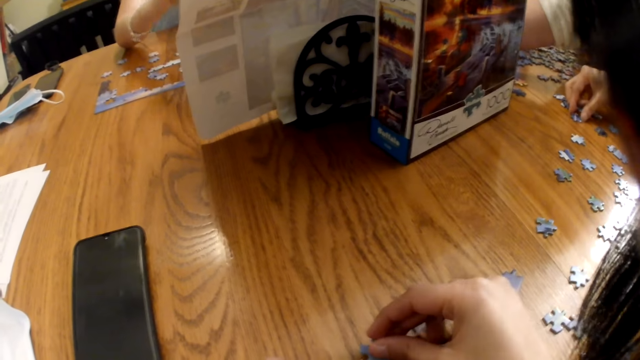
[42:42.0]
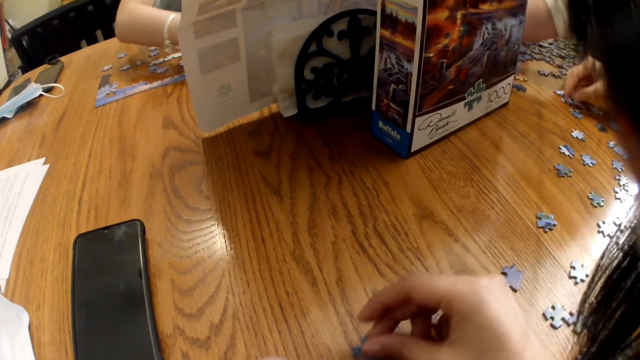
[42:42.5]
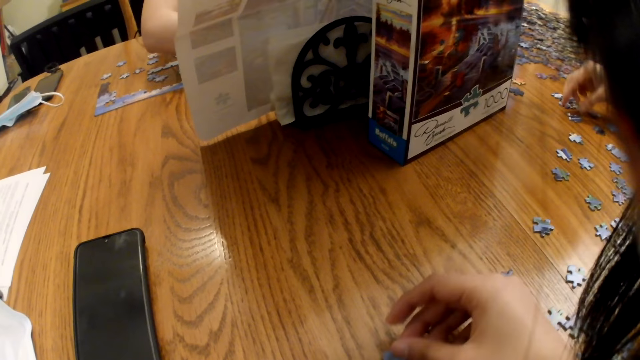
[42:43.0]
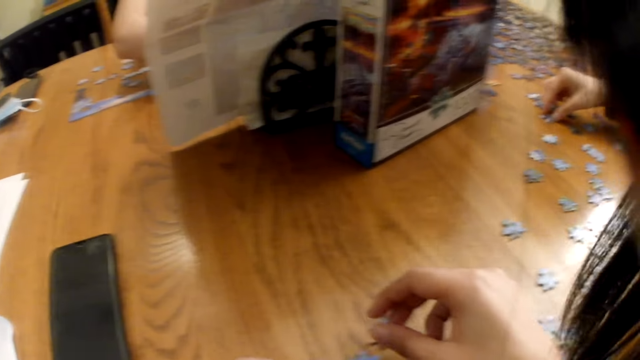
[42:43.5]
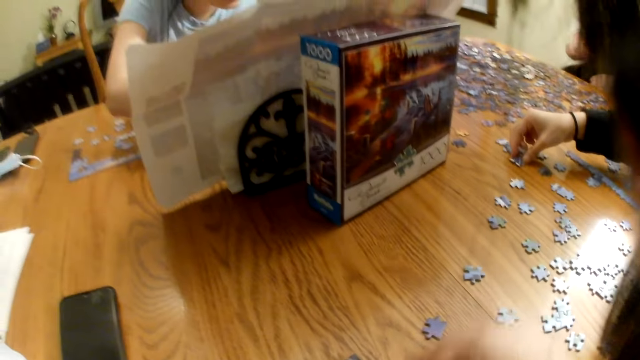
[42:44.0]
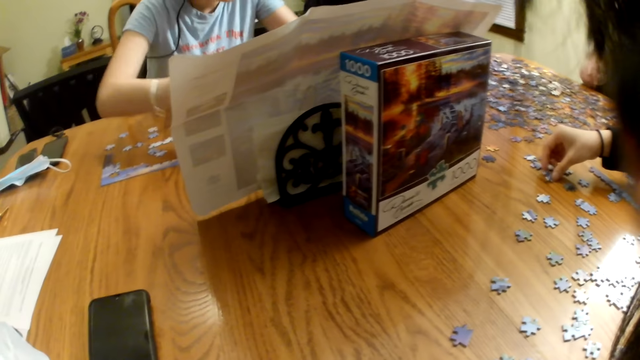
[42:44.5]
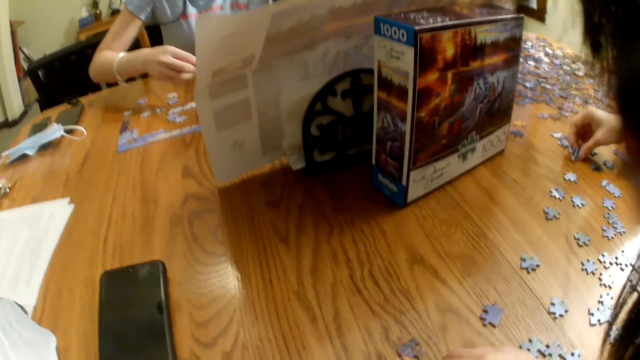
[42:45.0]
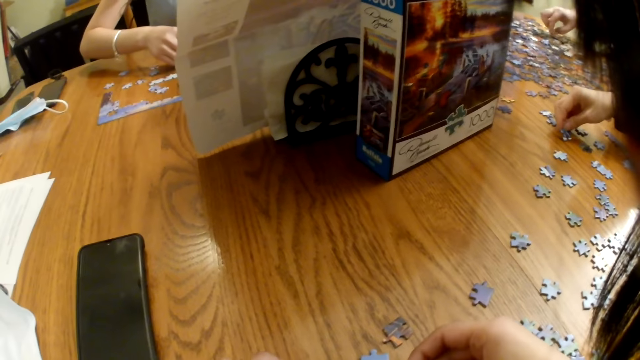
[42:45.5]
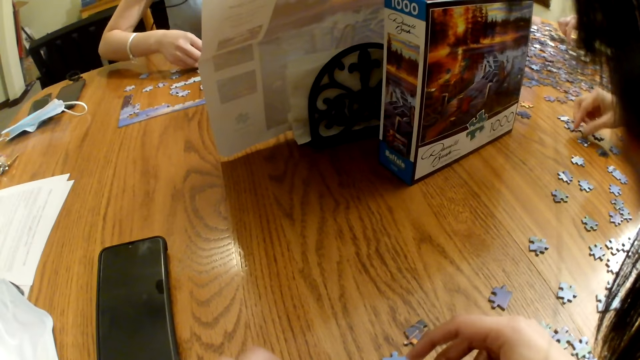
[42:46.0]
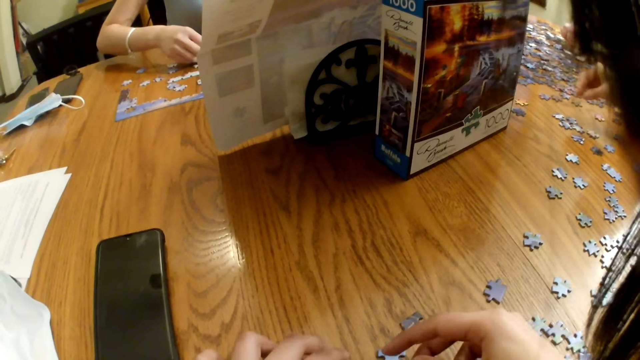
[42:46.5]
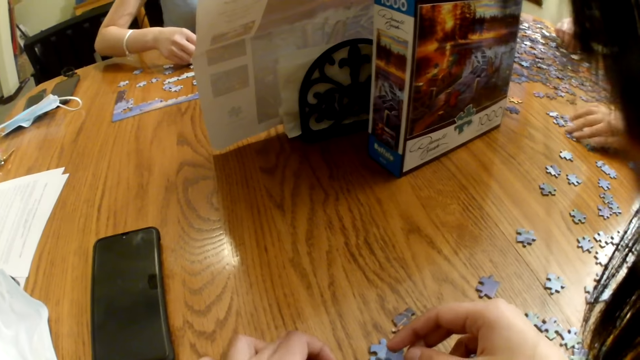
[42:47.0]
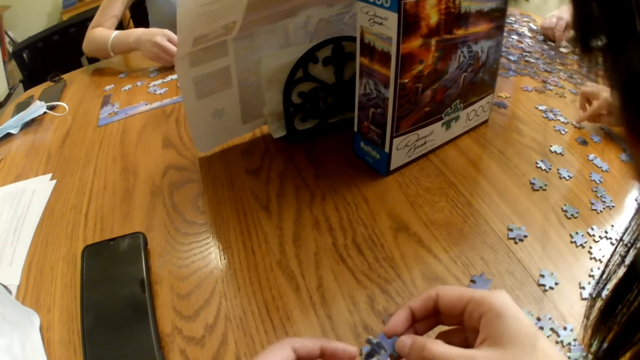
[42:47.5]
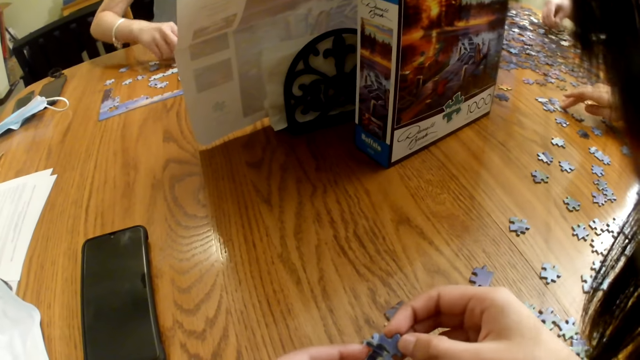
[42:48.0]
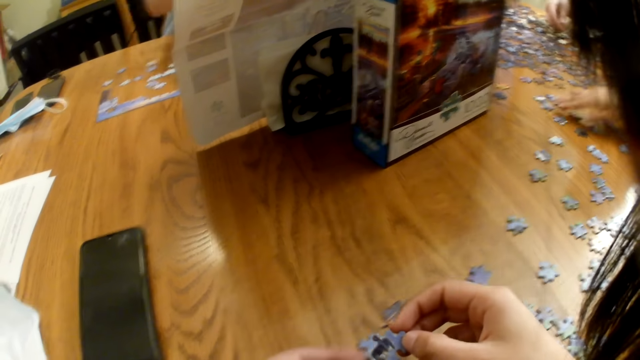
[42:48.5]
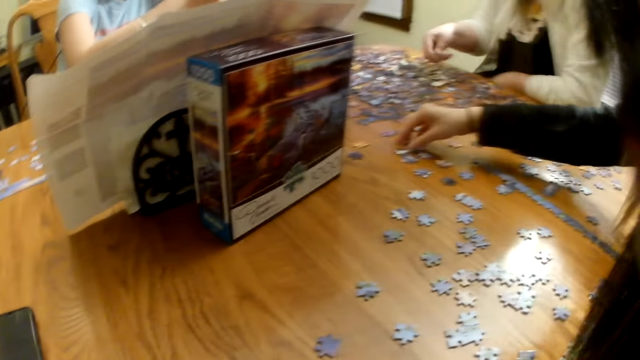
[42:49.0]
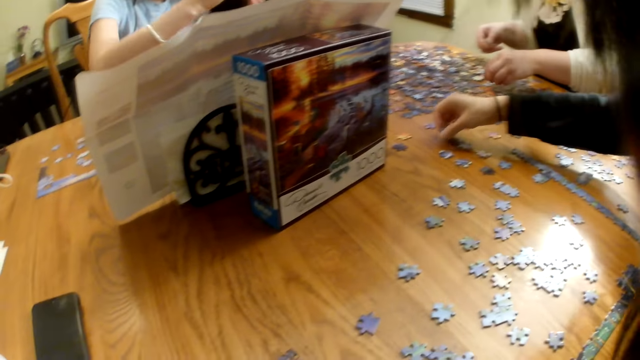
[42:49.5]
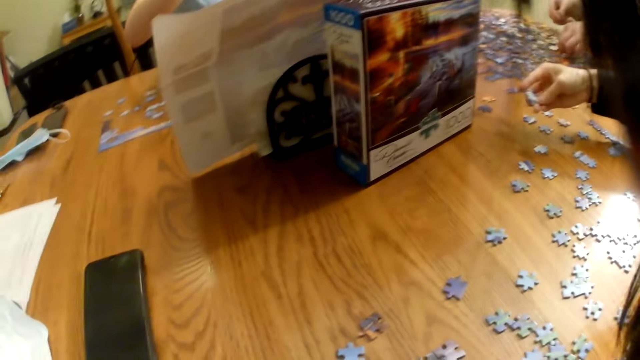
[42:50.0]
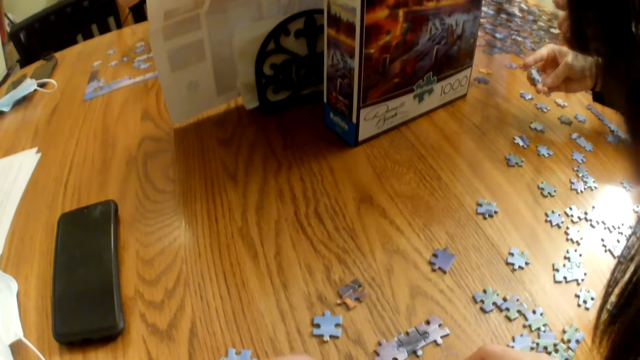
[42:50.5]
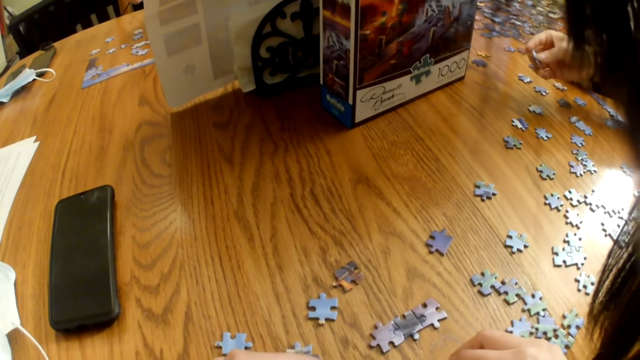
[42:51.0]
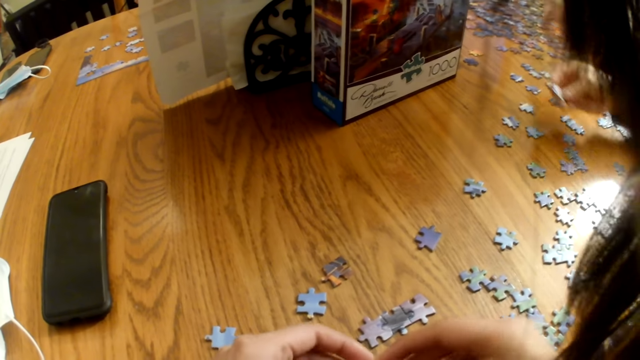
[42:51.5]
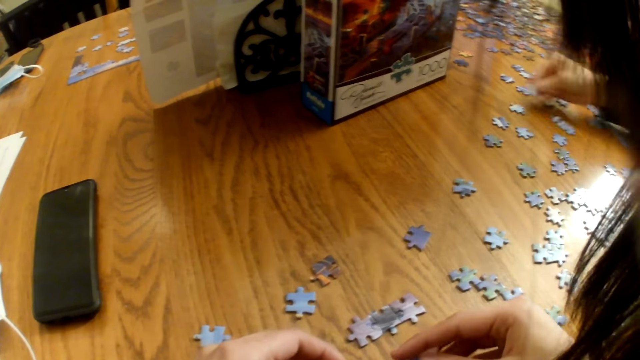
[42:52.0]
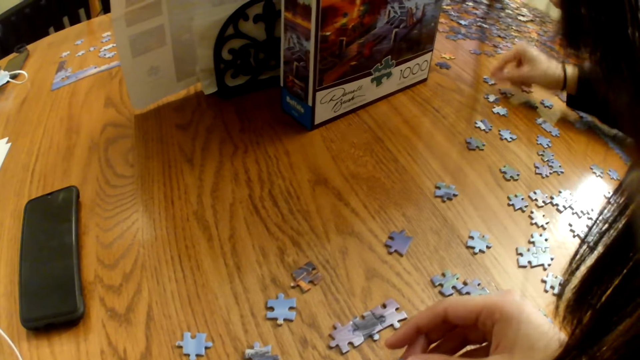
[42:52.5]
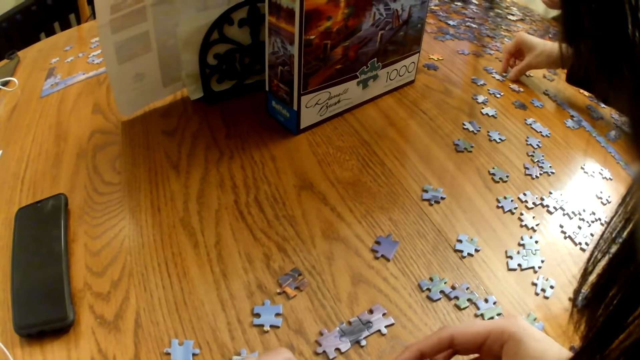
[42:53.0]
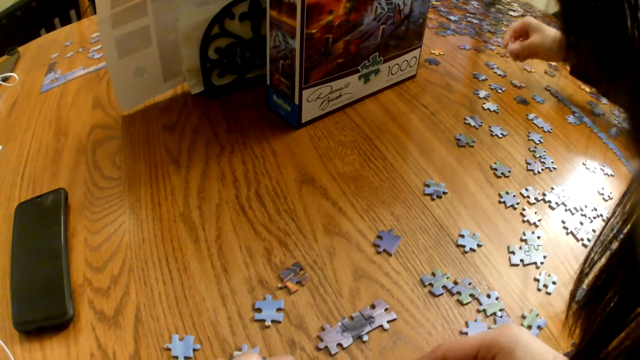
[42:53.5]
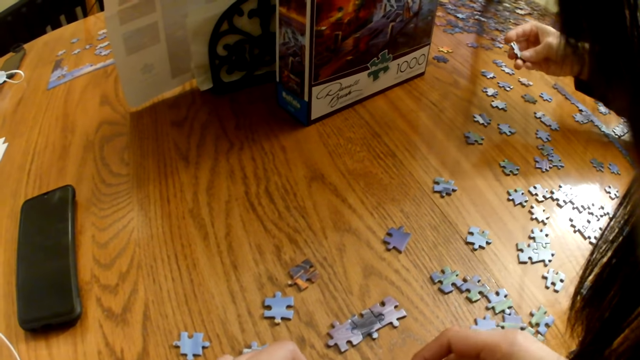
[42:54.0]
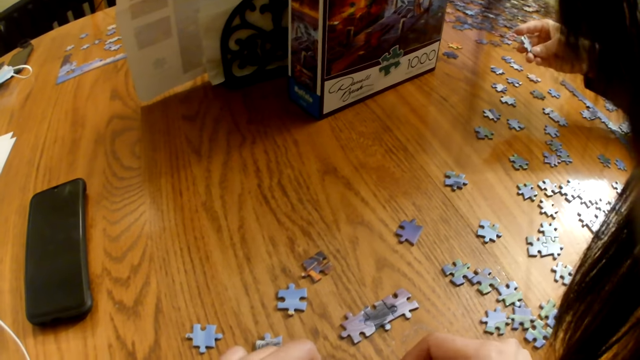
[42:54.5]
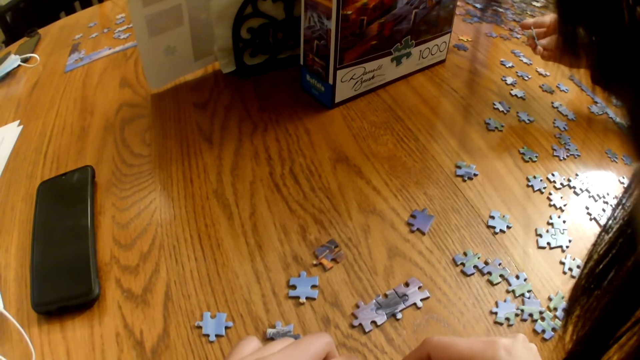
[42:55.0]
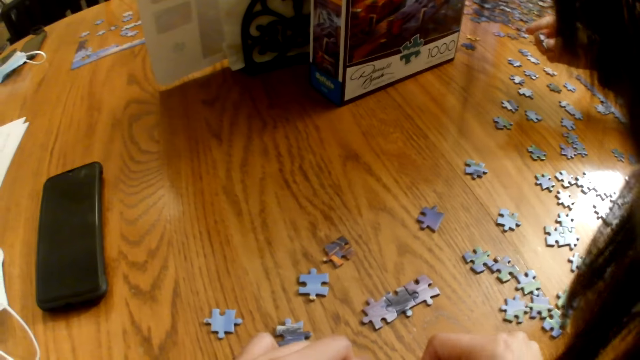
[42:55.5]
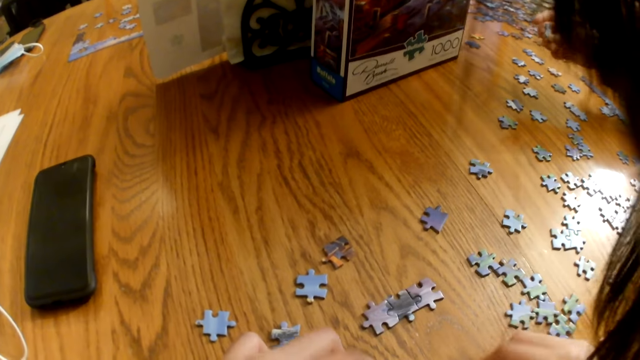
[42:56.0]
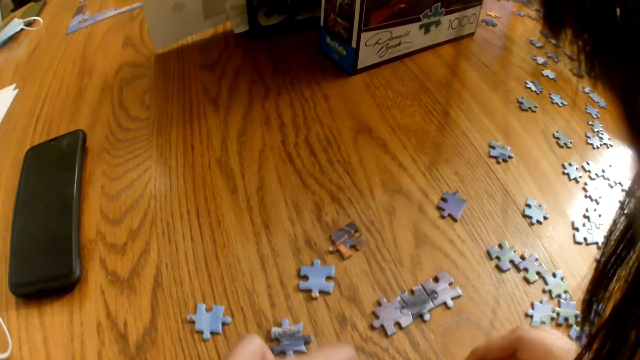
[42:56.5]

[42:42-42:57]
A woman places the piece on the table. The camera wearer picks the piece from the table and places the piece on the table. The woman touches the piece on the table and moves the pieces on the table. She picks a piece from the table, looks at the piece, places the piece on the table and looks at the piece.

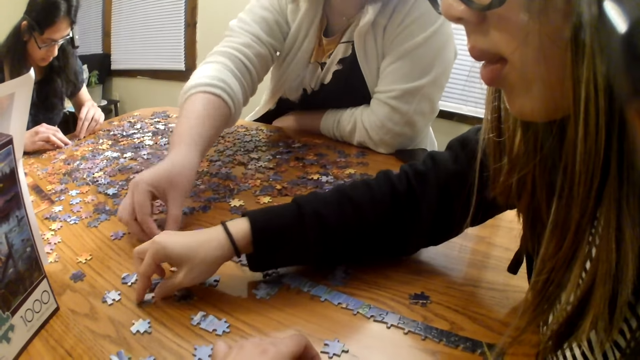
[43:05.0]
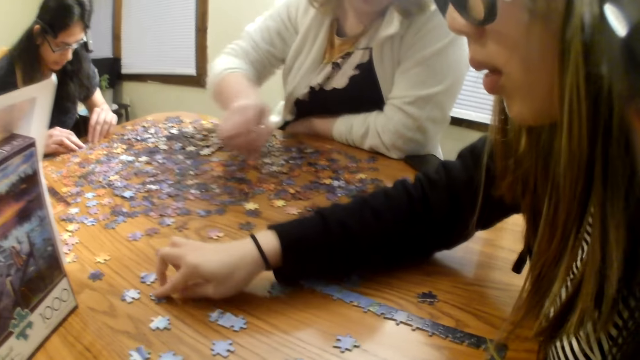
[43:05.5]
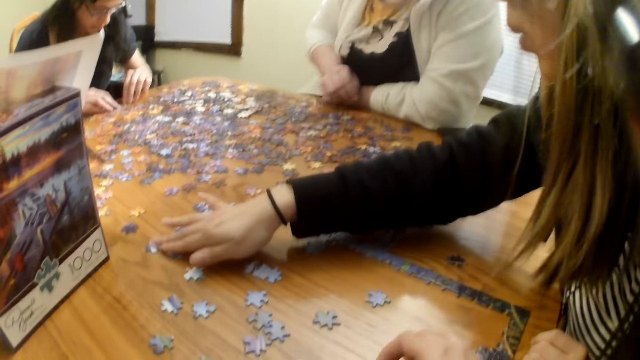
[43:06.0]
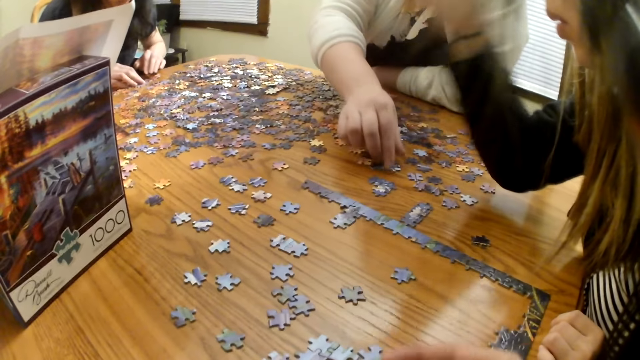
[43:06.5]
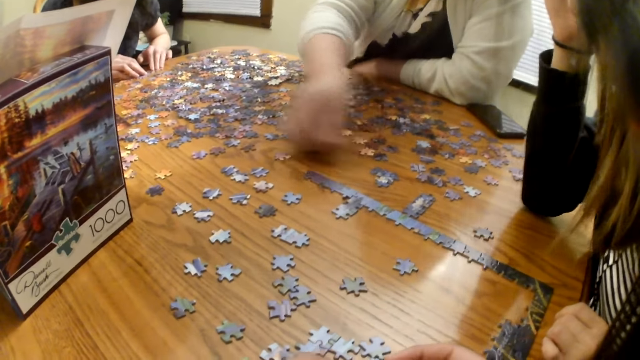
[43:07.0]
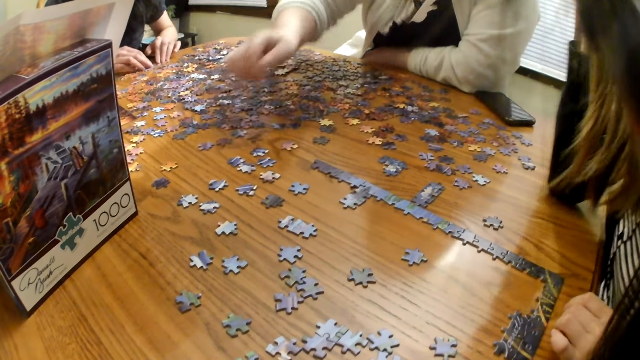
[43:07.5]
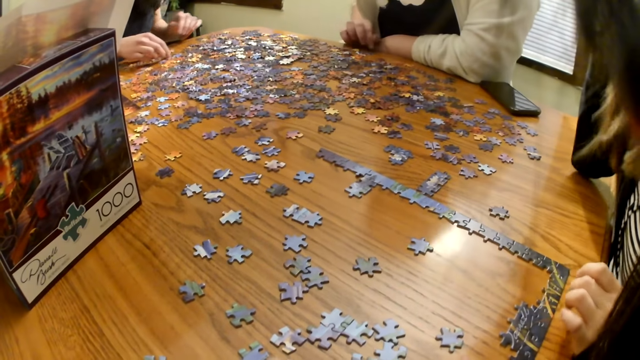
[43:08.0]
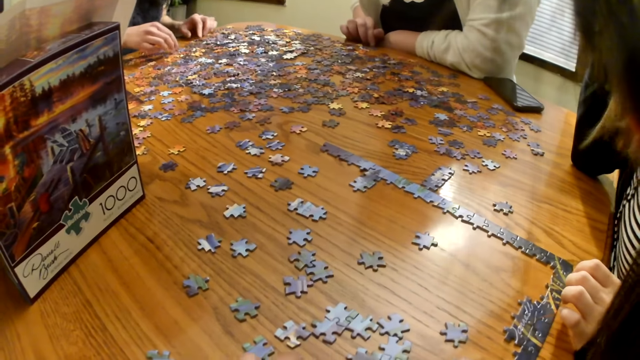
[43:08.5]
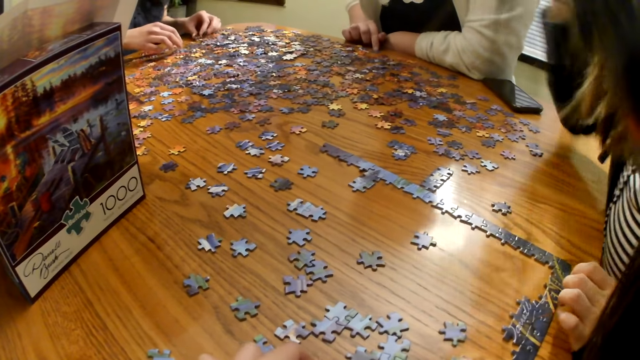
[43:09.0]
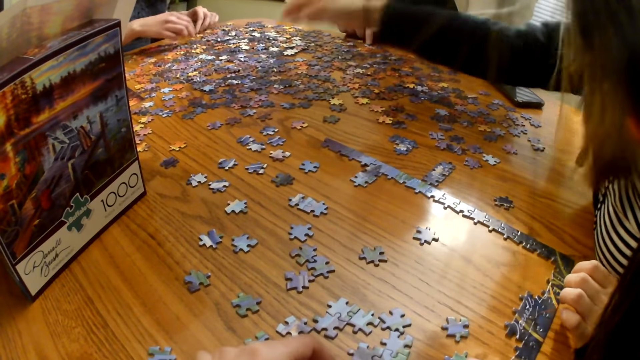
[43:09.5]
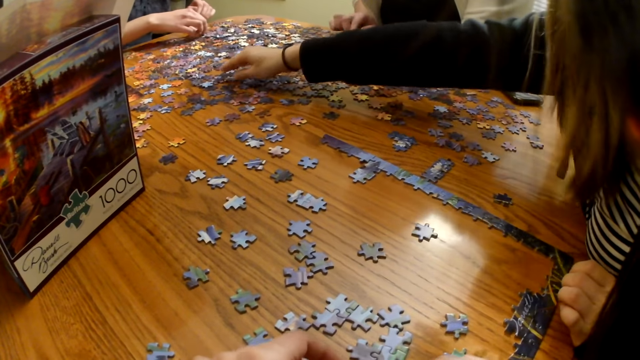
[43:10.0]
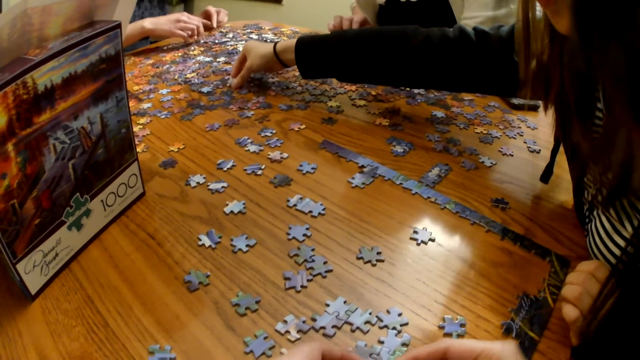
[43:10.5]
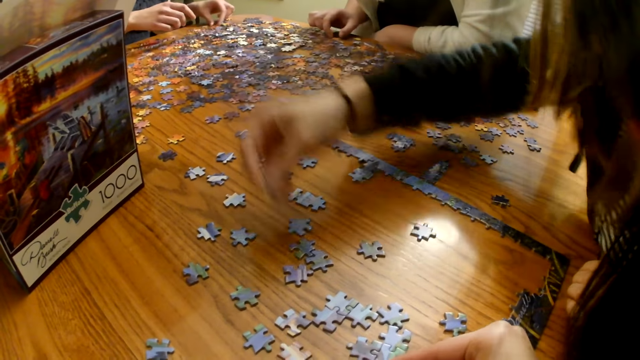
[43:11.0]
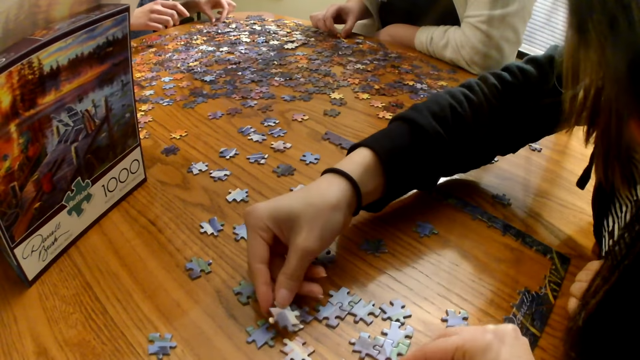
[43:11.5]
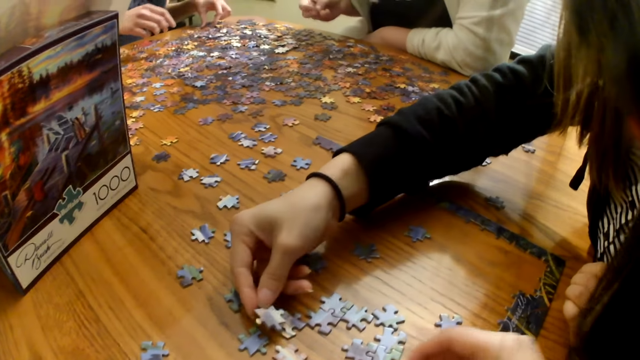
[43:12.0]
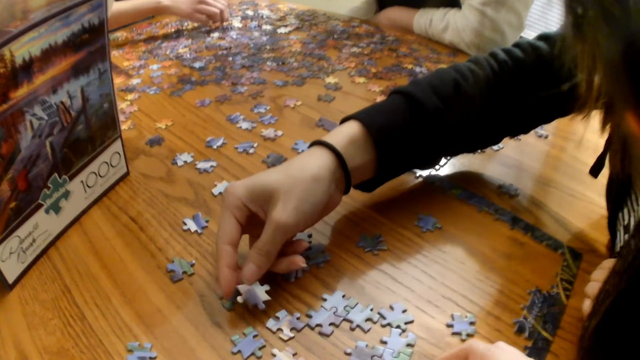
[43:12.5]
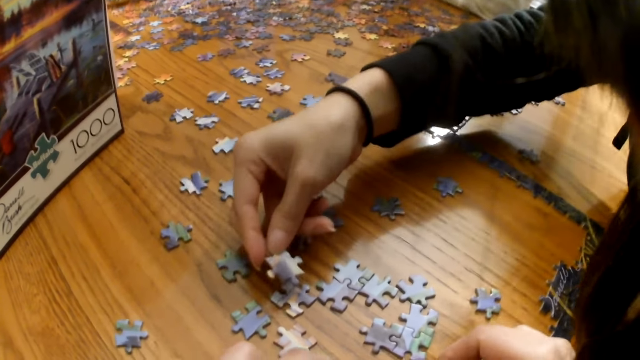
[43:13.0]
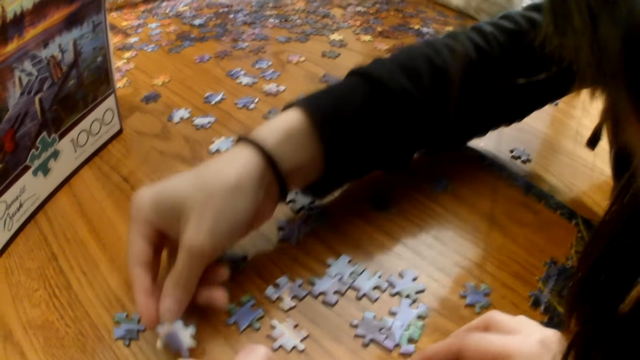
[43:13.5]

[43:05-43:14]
A woman moves the pieces on the table. Another woman picks a piece from the table and places the piece on the table. The first woman picks a piece from the table. She picks a piece from the table again. She looks at the piece.
